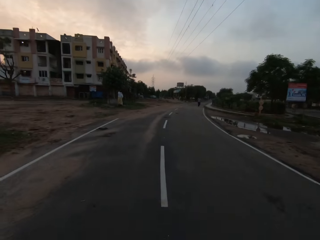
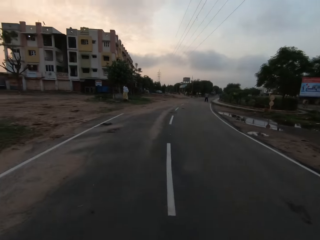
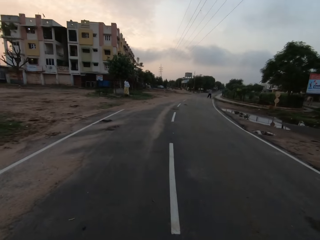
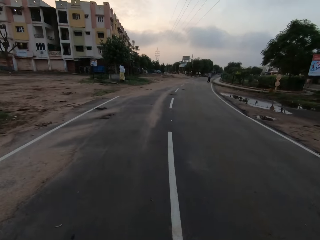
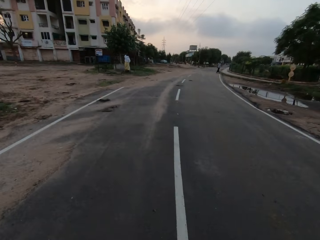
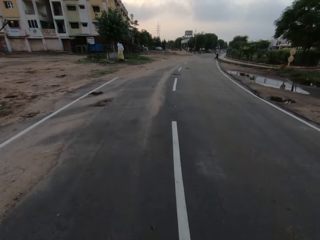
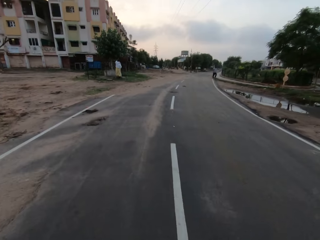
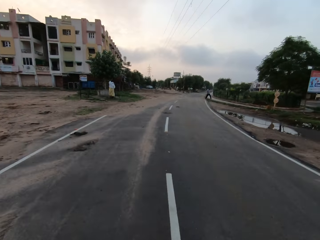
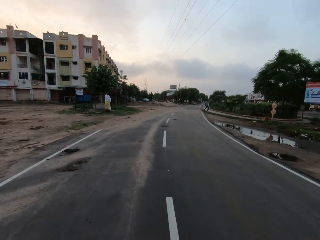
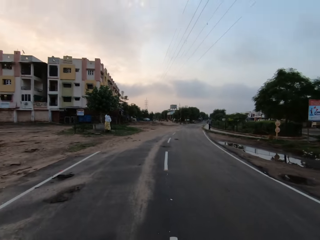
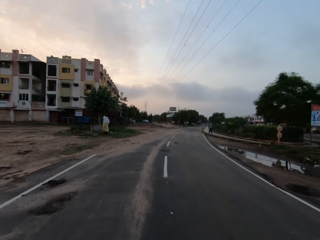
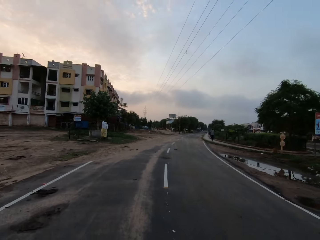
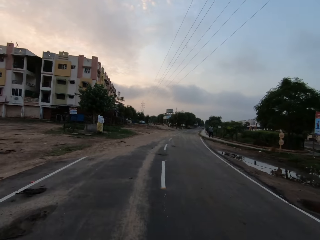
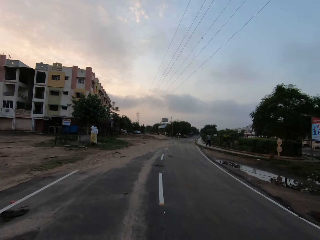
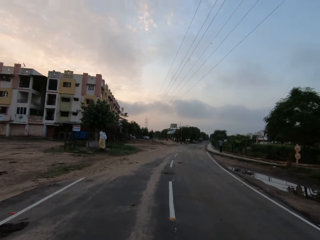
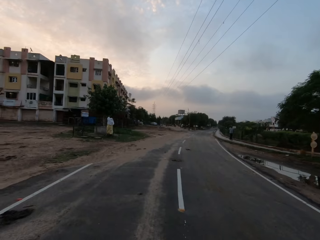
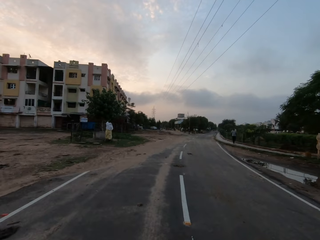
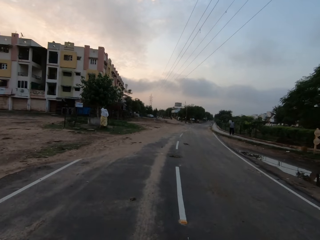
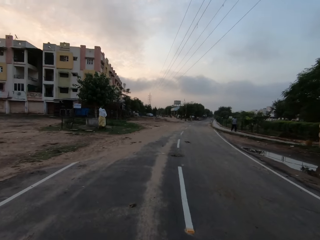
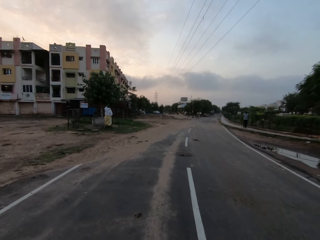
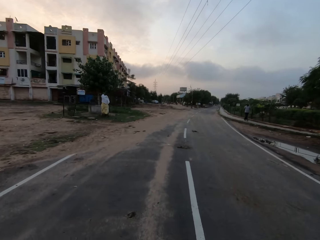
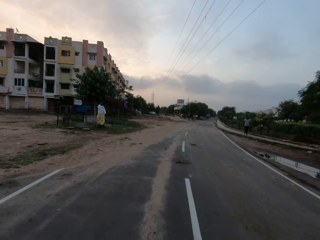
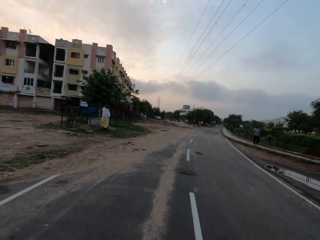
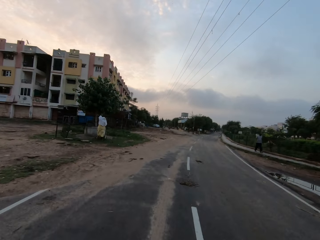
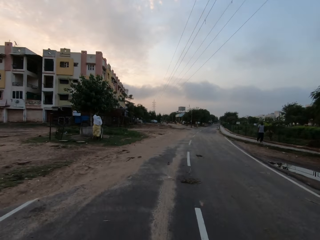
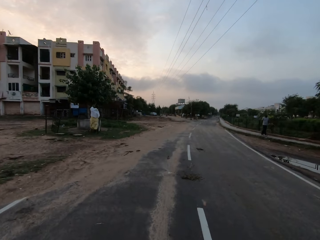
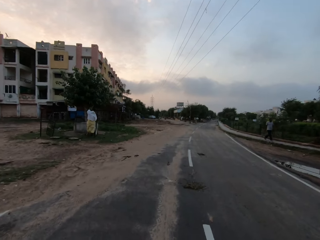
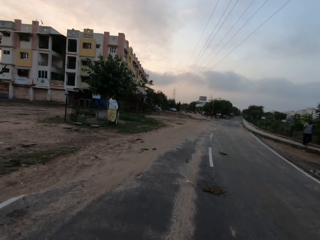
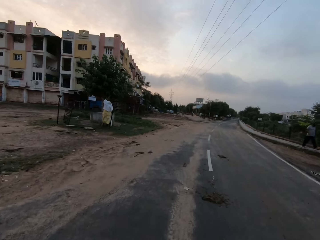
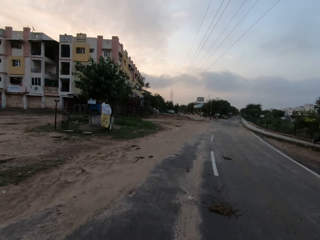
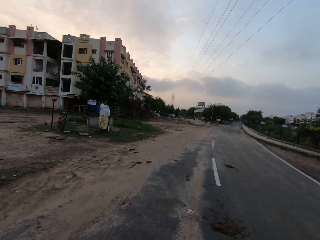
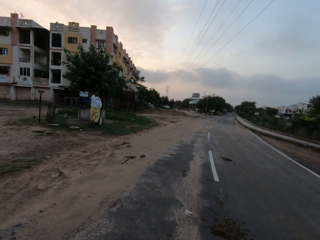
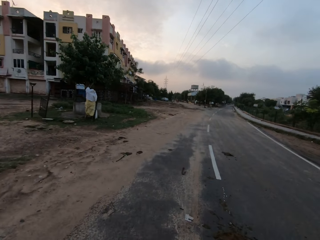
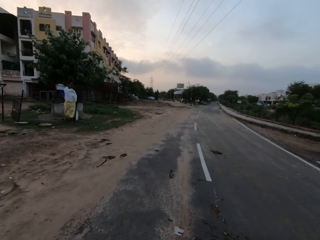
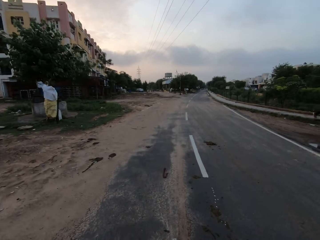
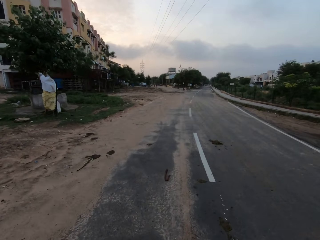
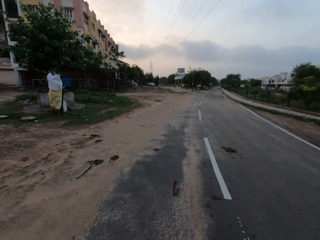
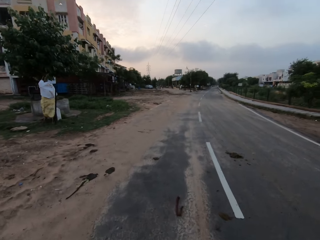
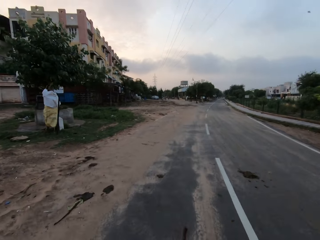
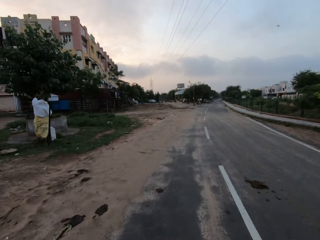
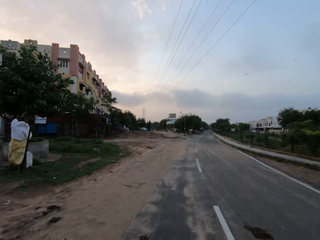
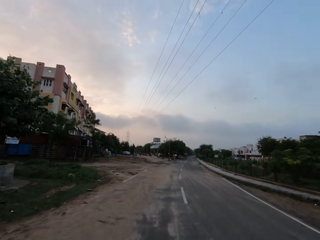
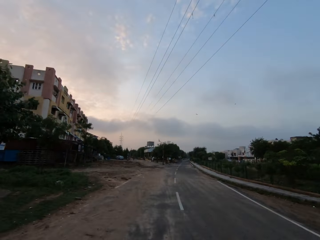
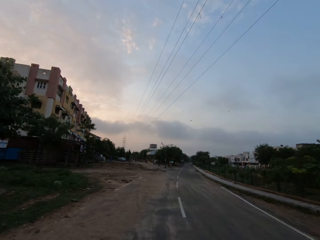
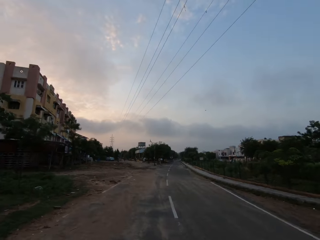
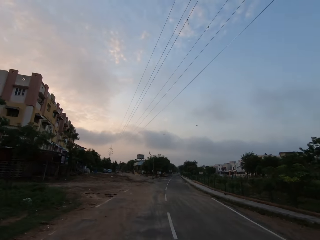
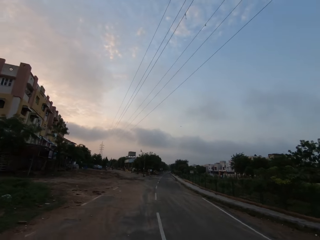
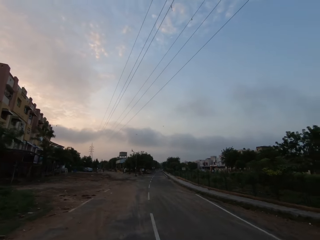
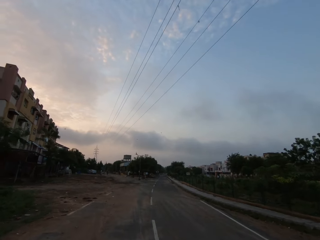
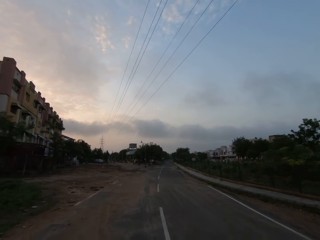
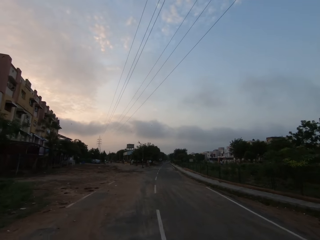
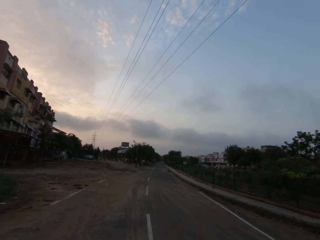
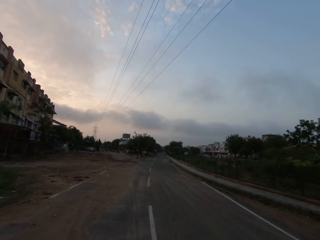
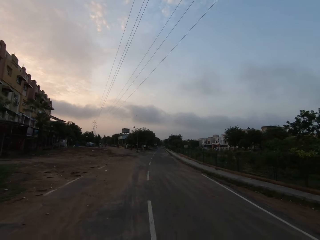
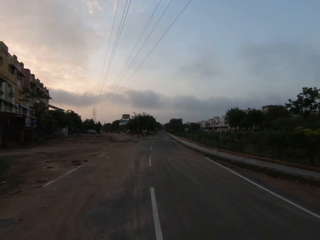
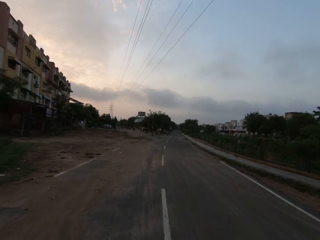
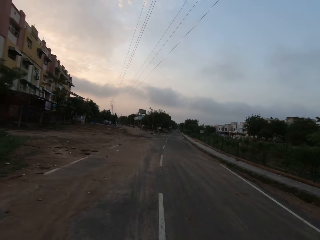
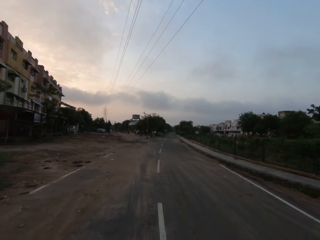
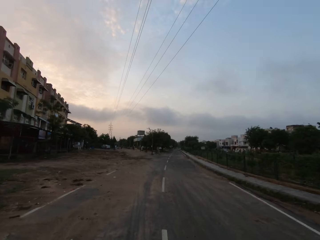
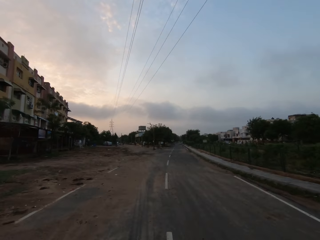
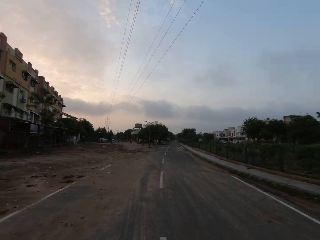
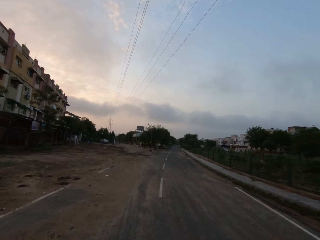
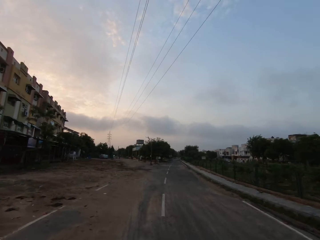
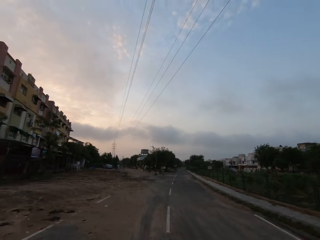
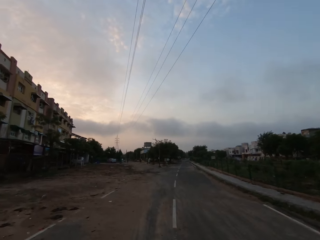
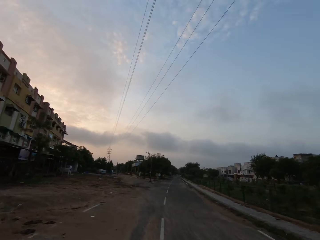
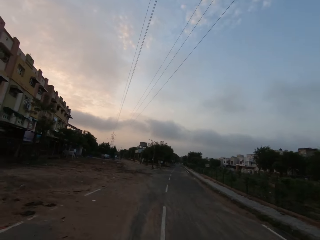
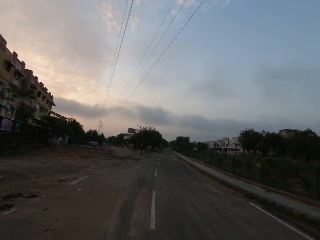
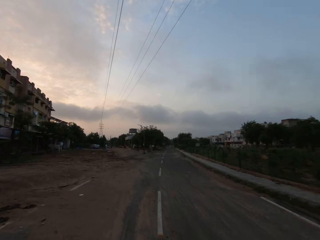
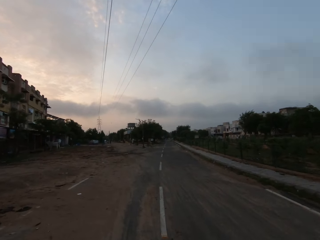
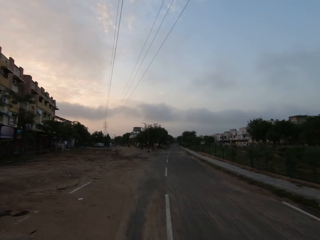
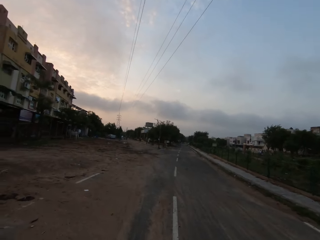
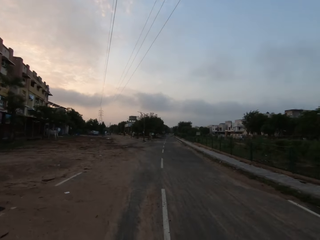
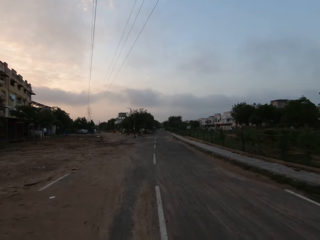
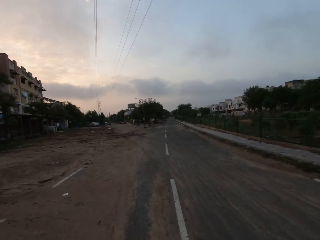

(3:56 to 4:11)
An insect flies past the camera wearer.

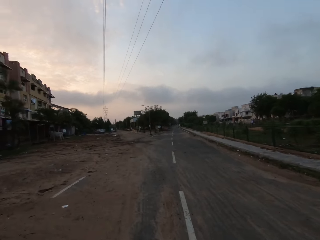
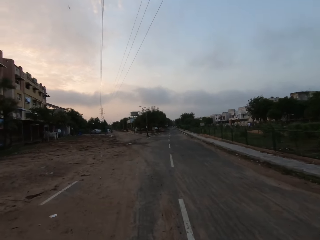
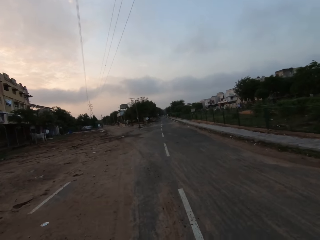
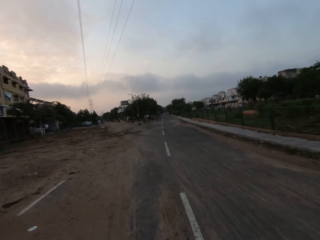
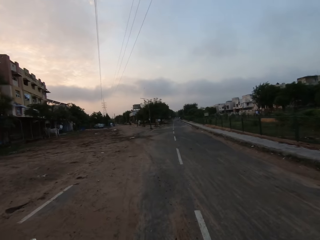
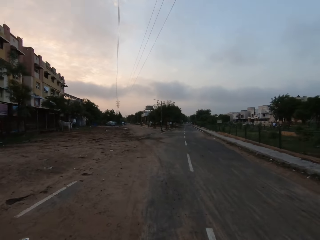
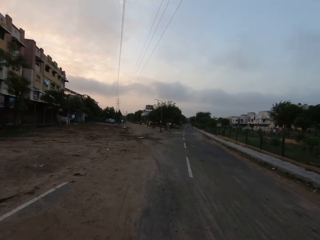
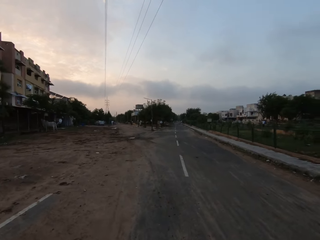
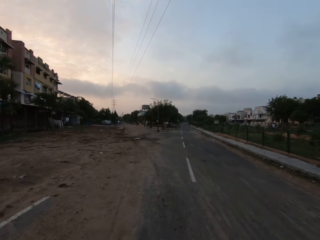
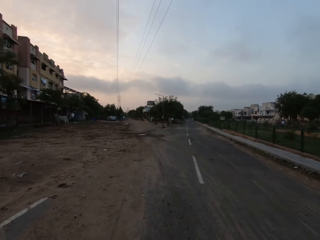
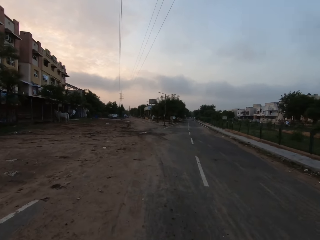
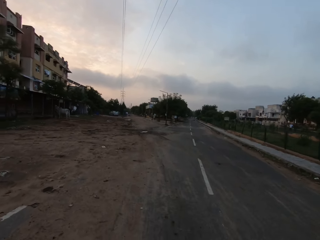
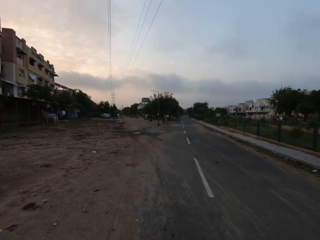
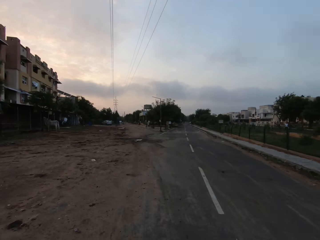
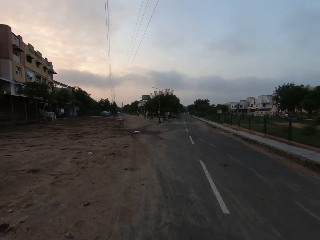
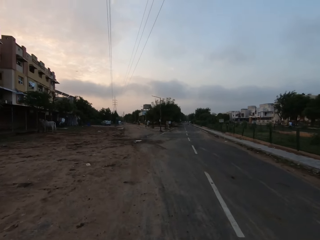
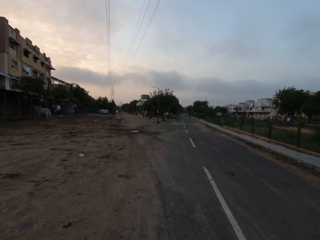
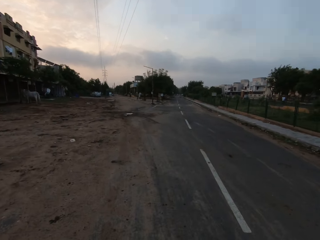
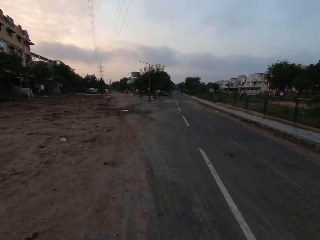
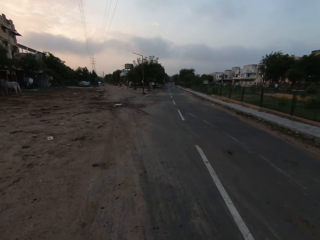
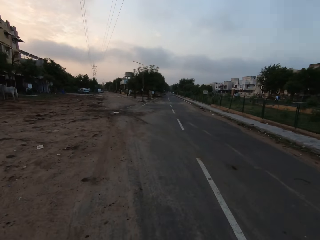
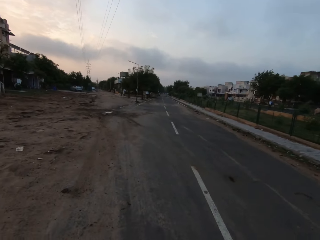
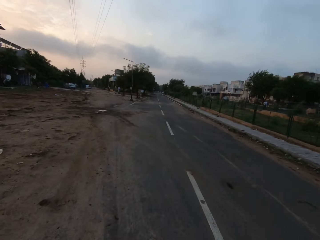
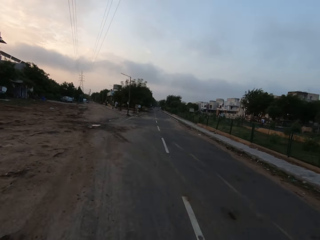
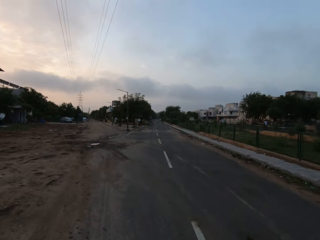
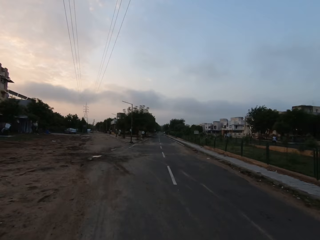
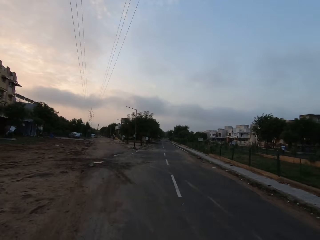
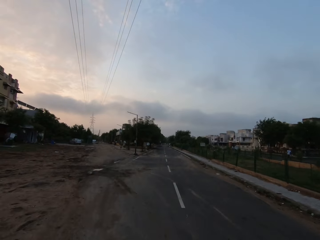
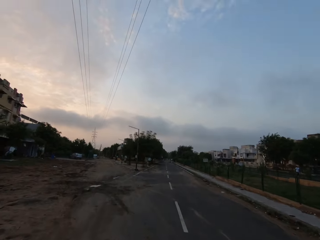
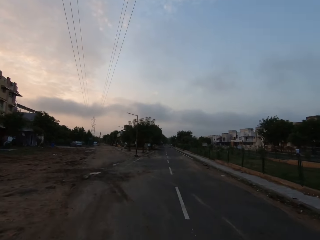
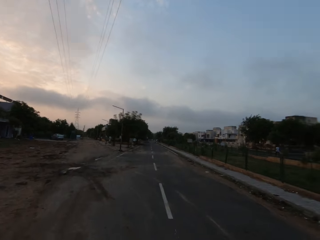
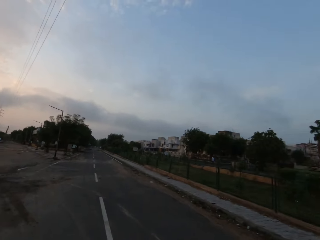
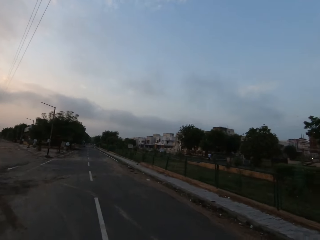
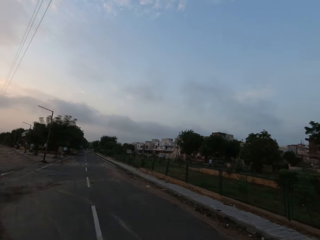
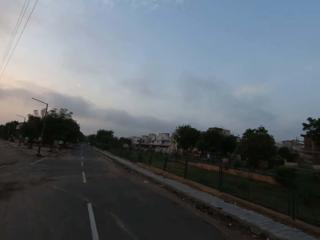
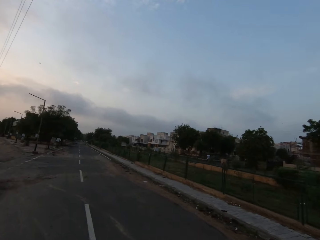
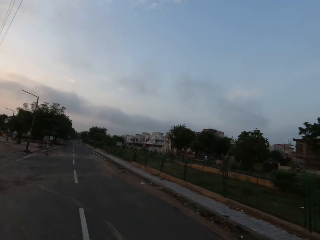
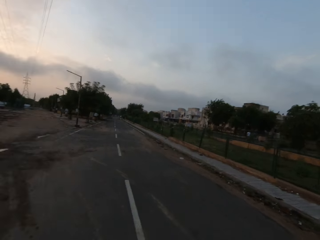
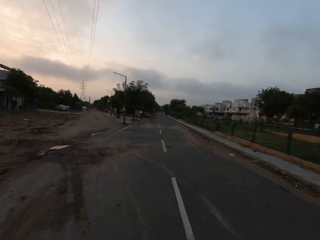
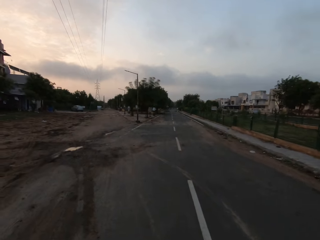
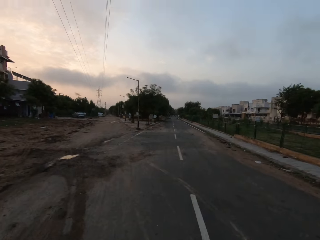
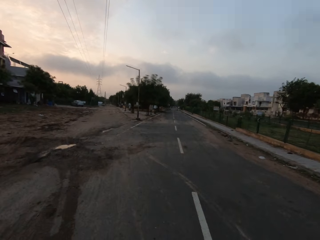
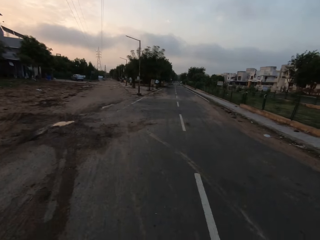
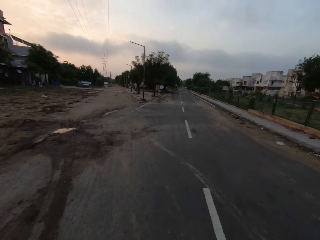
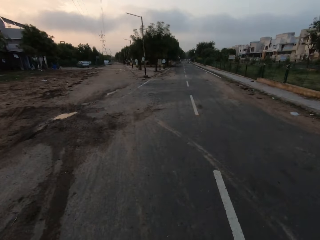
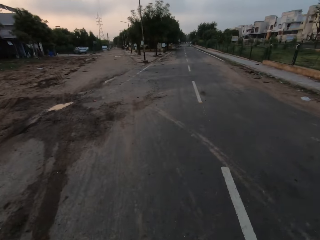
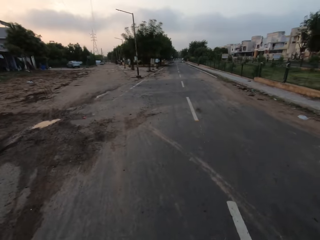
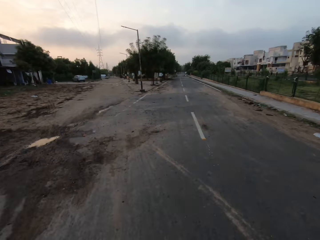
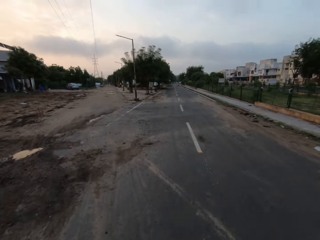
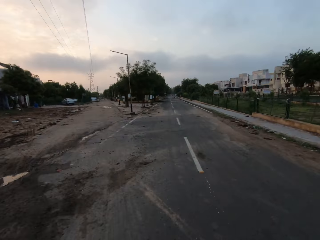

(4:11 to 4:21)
An insect flies past the camera wearer.
